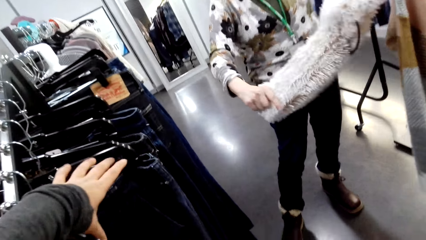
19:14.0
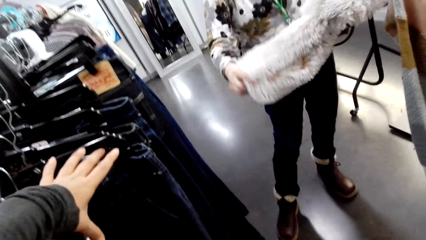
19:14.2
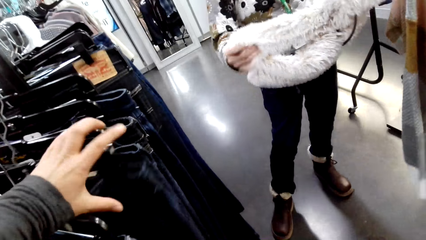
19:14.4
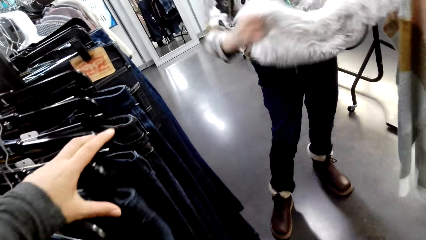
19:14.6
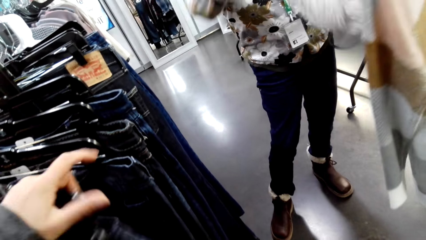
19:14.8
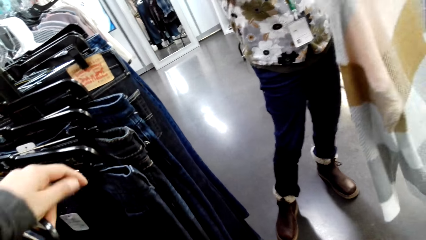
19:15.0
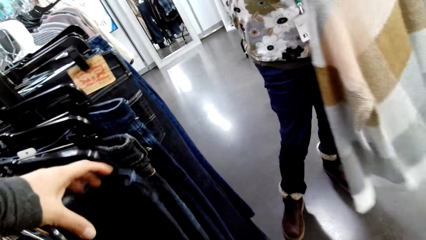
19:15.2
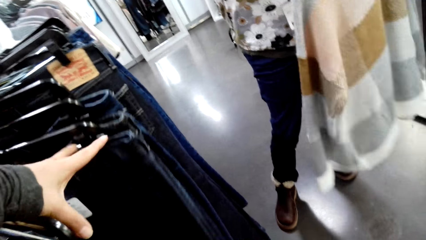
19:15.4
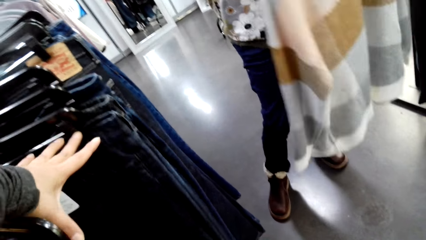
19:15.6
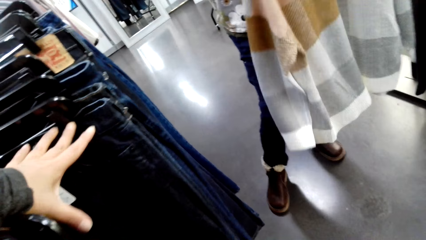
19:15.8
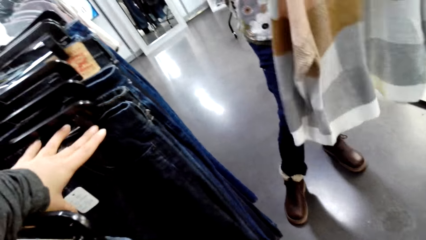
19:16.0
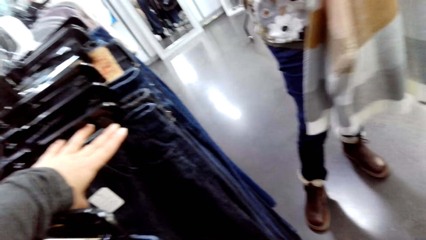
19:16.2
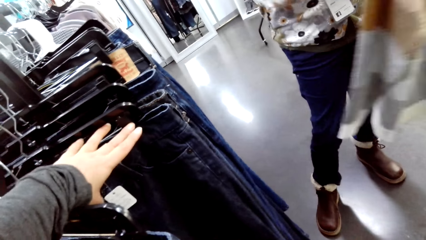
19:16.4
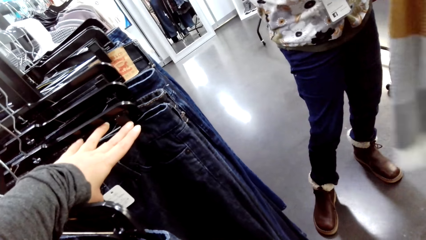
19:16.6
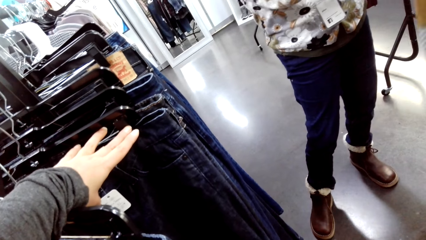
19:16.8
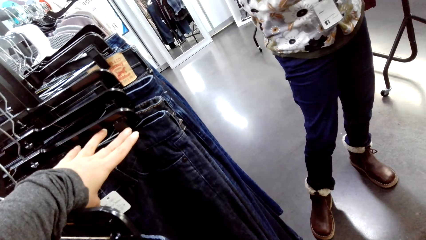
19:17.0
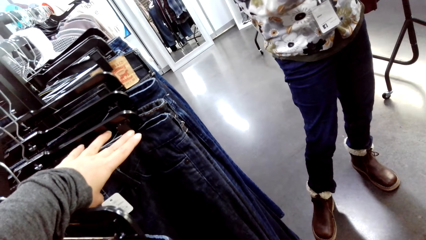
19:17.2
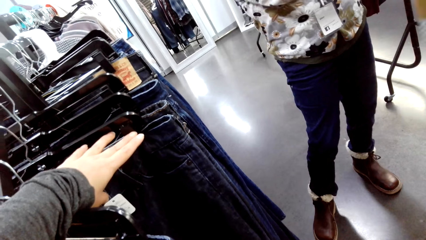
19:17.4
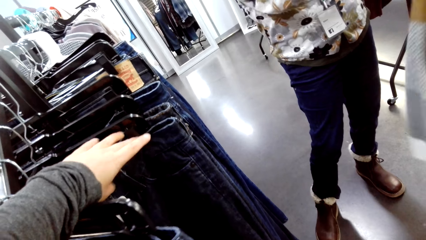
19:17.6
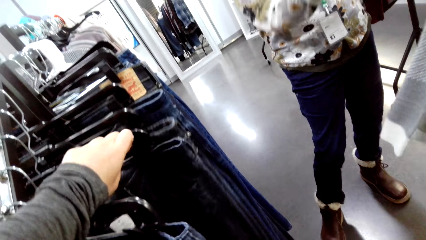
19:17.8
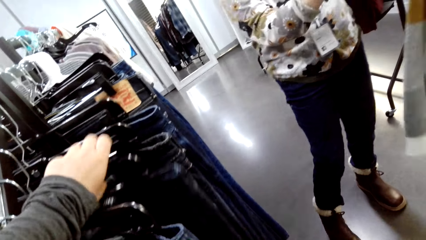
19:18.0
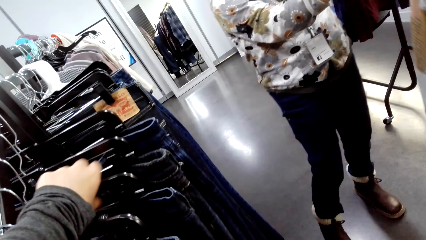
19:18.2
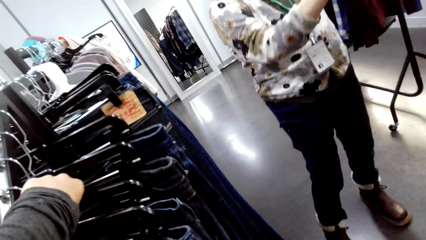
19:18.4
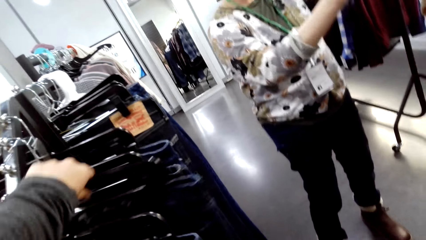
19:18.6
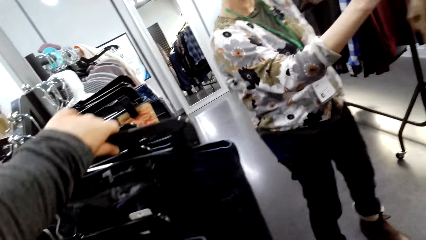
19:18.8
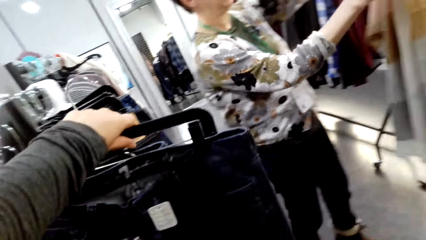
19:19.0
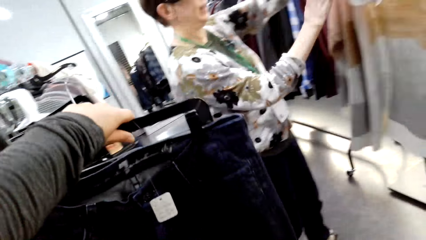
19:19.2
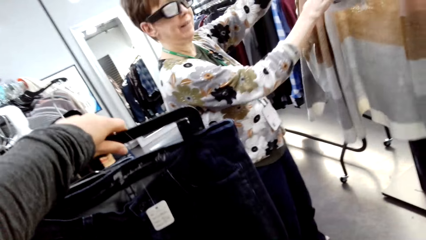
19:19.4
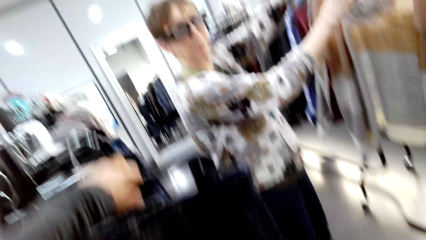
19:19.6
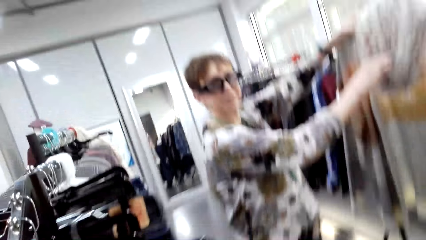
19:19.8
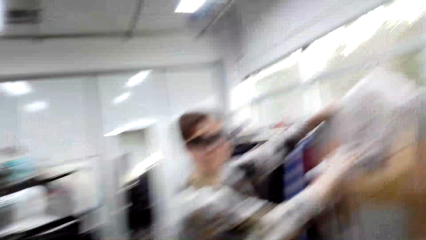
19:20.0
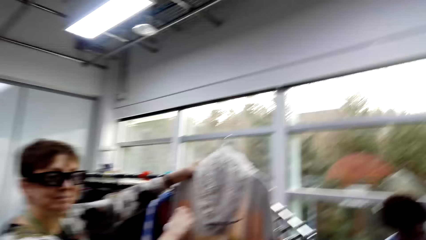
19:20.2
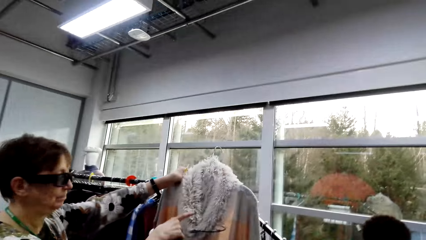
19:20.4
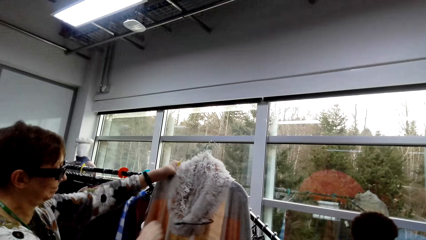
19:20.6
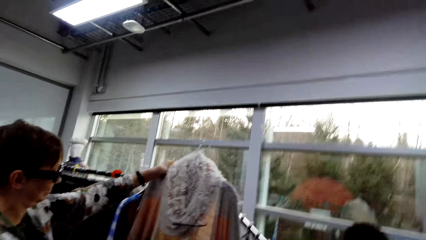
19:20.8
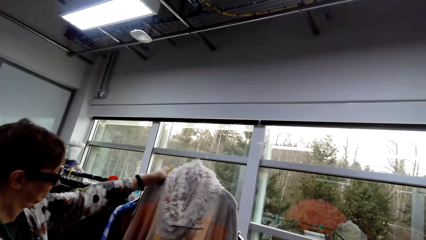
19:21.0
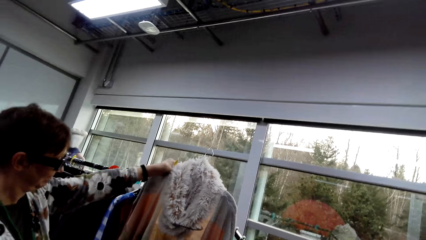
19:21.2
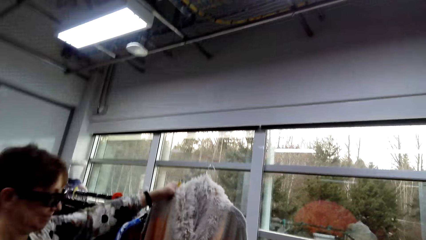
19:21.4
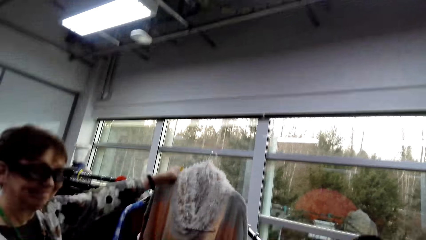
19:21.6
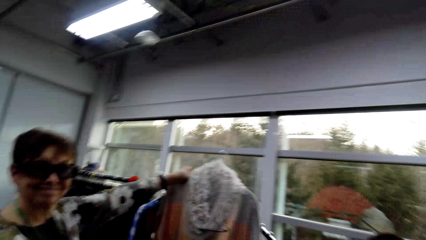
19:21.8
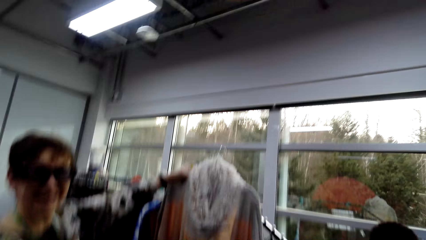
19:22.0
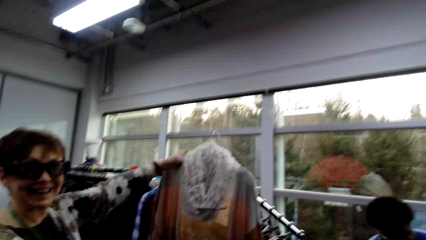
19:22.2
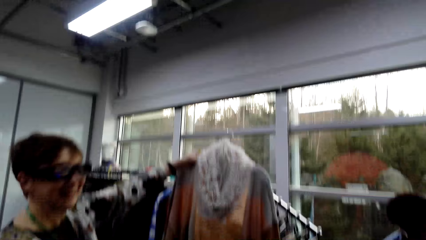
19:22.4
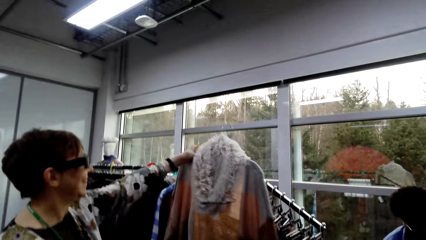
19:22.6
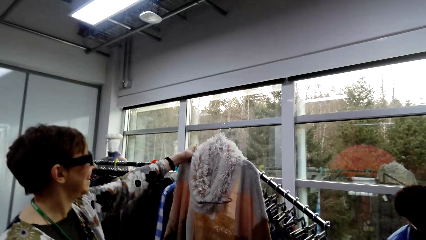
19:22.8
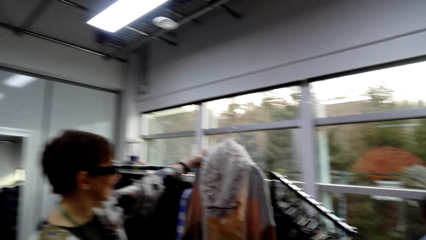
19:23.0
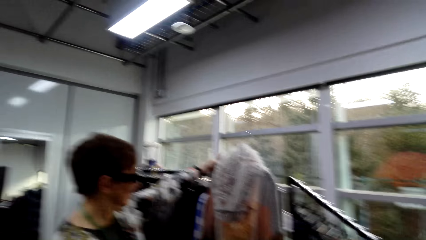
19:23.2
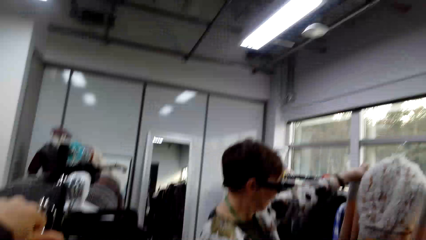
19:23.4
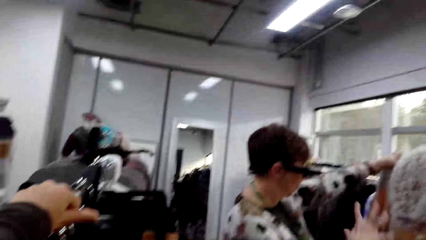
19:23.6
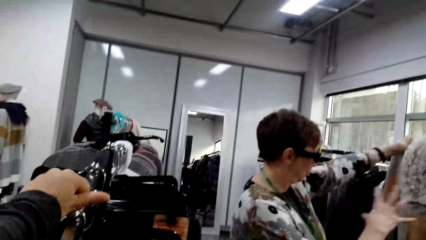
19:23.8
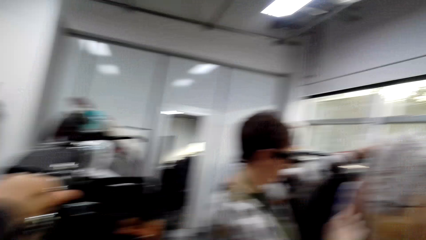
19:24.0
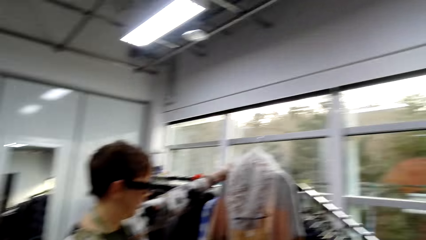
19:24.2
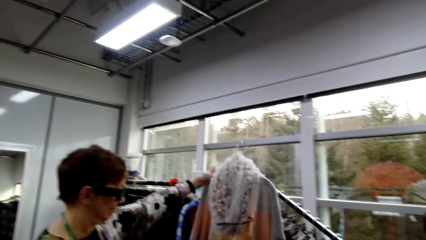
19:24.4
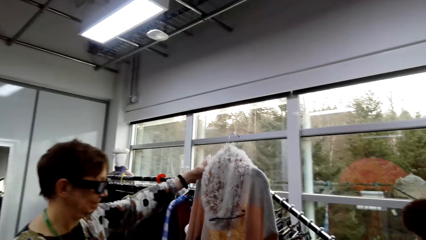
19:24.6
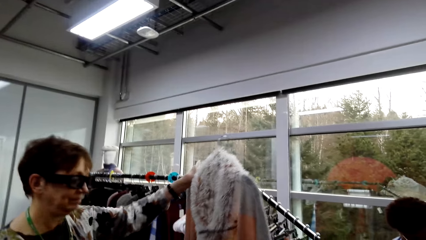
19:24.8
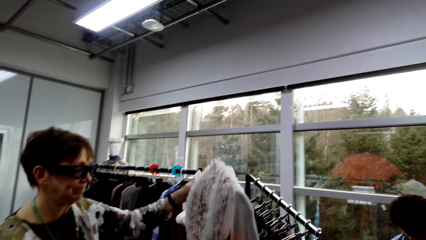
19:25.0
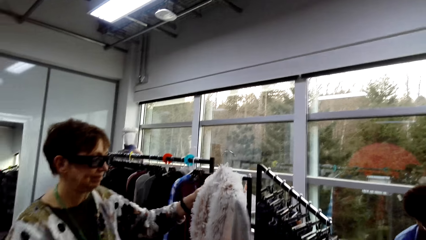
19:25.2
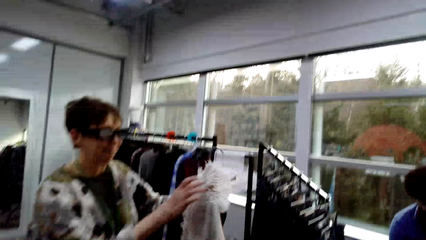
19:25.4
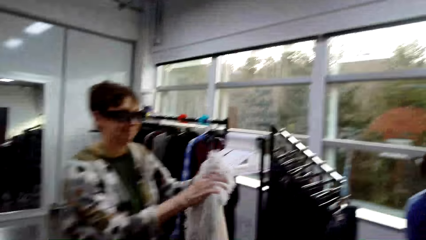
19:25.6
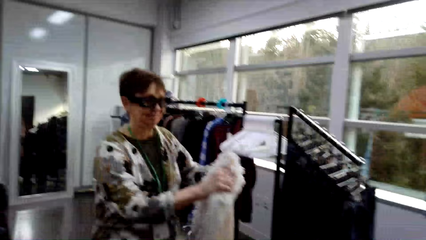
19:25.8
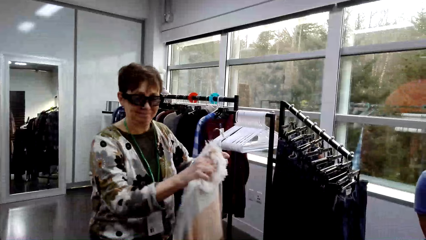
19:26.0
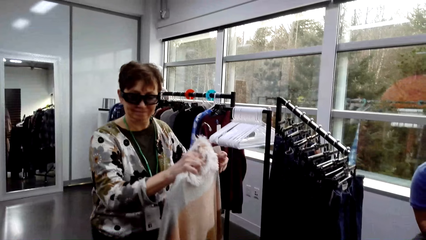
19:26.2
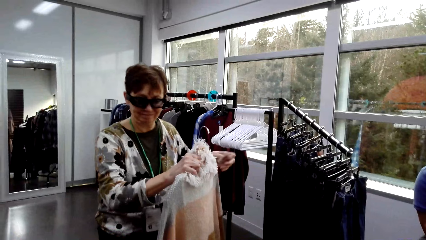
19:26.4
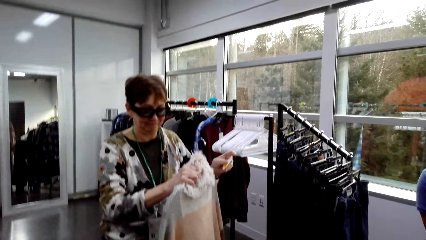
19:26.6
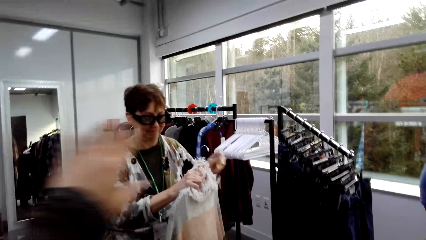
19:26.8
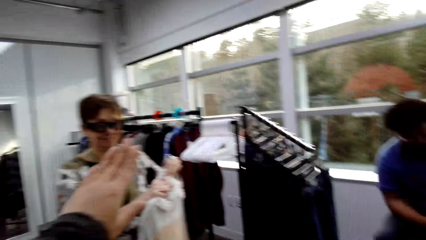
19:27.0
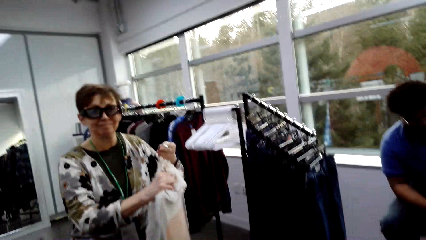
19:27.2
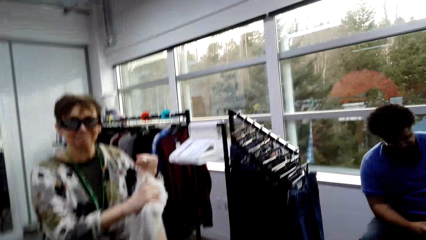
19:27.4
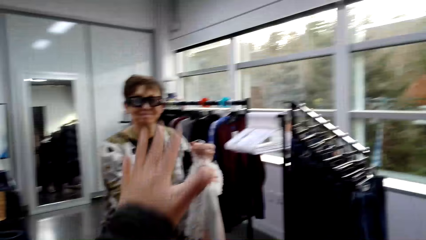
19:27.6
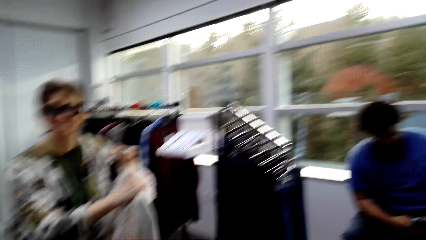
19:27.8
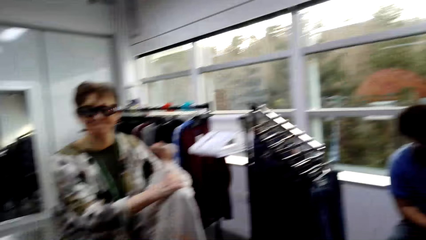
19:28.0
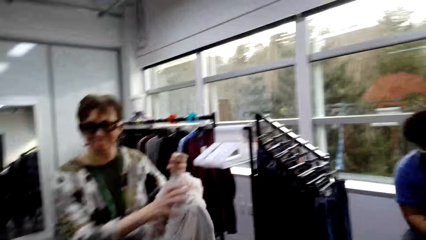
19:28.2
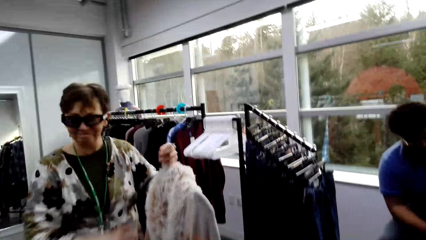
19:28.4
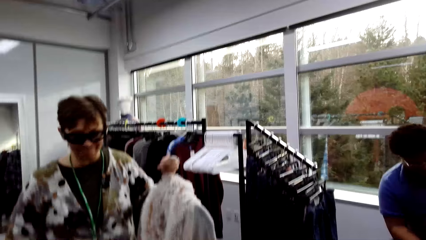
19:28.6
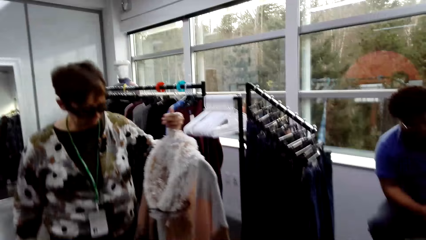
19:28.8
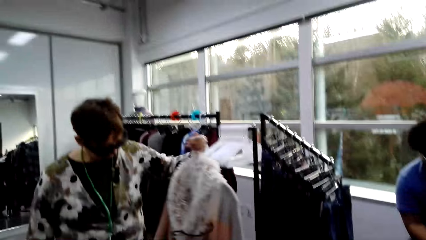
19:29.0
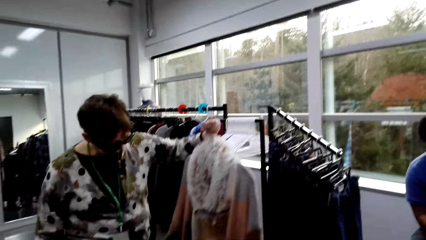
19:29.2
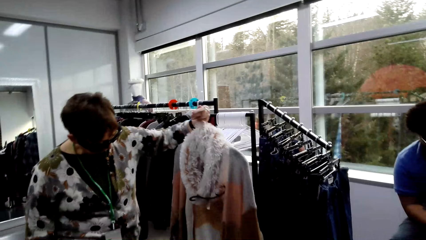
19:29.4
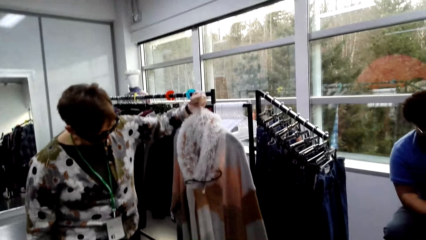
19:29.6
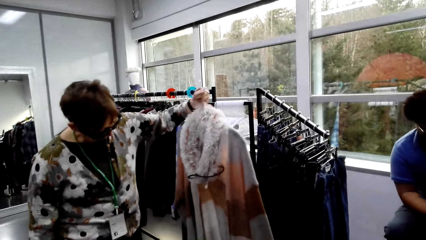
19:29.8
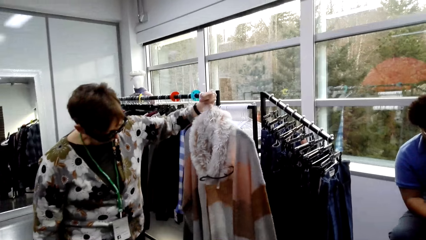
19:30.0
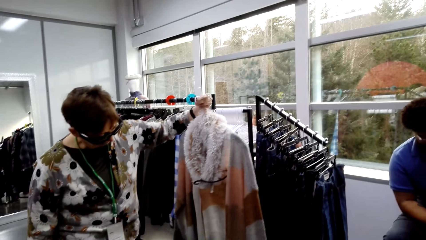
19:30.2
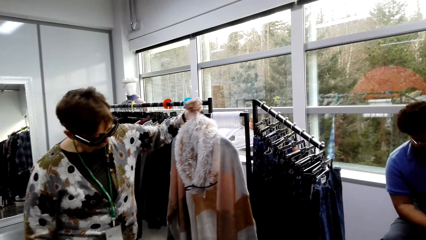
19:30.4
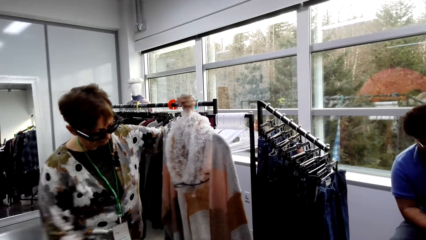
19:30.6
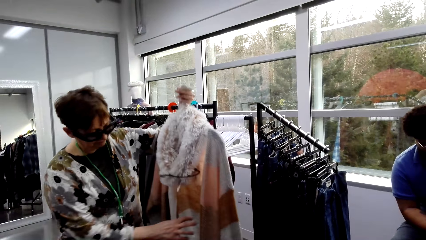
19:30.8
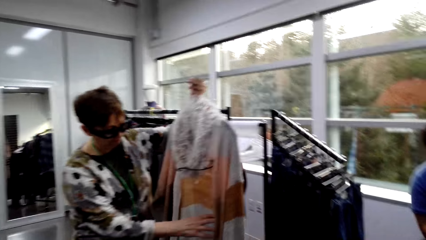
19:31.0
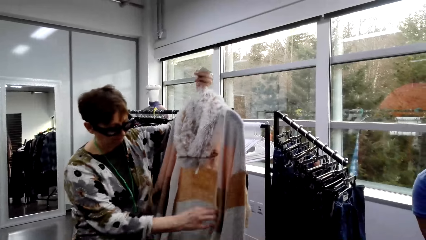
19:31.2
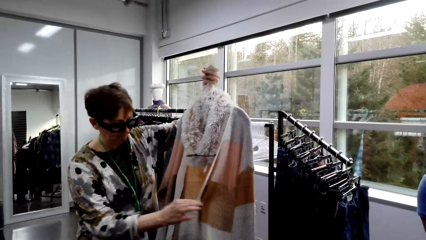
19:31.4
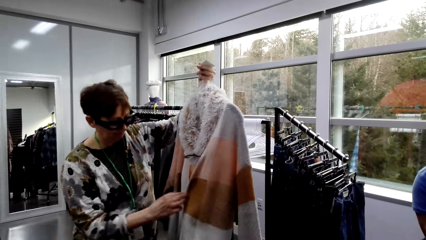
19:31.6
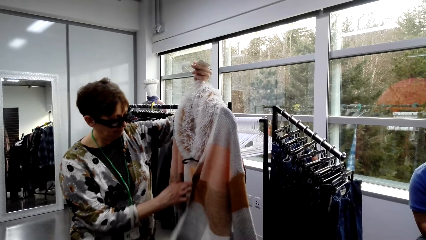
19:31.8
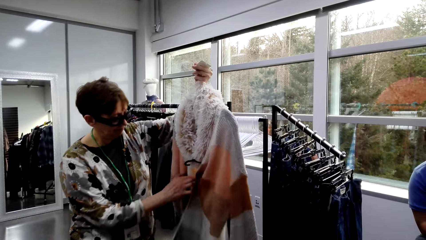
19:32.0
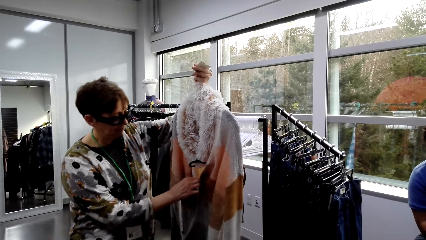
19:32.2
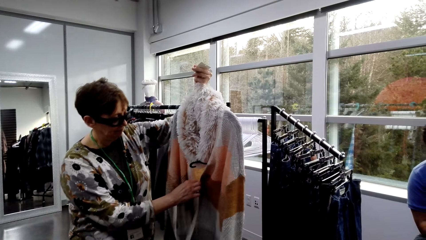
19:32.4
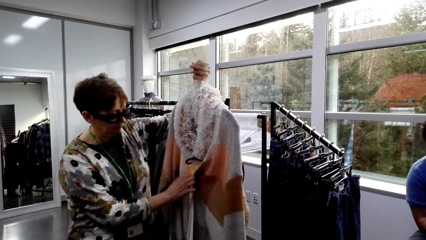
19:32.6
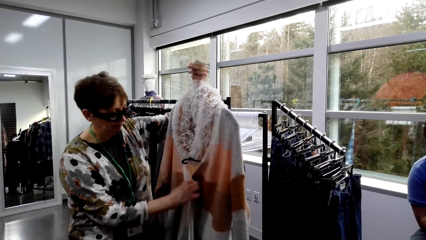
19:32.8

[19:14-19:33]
The camera wearer lifts a trouser. A lady holds the apparel. The camera wearer moves a hand. The lady removes her hand from the apparel. The camera wearer lifts a hand. They lift a hand again. The lady touches the apparel.
